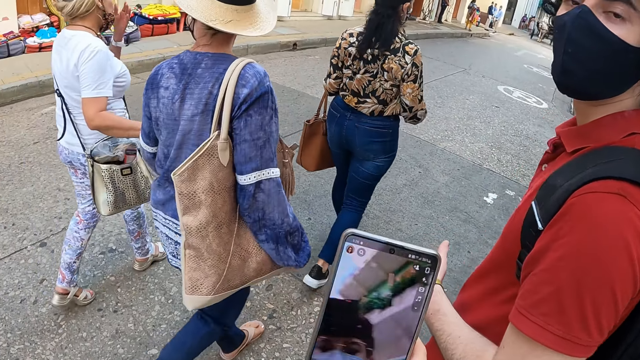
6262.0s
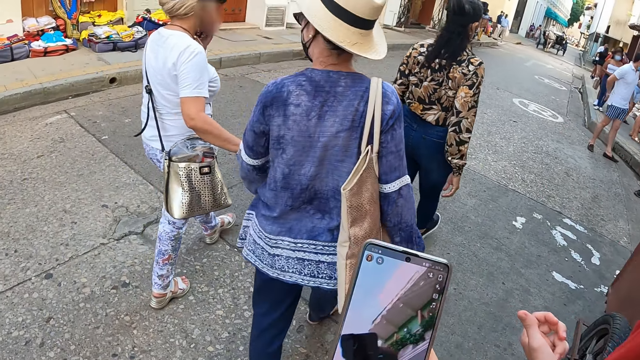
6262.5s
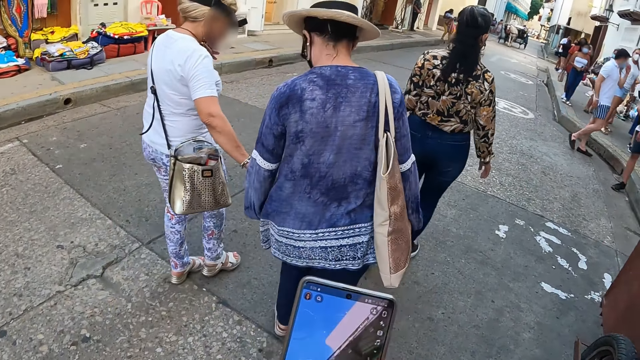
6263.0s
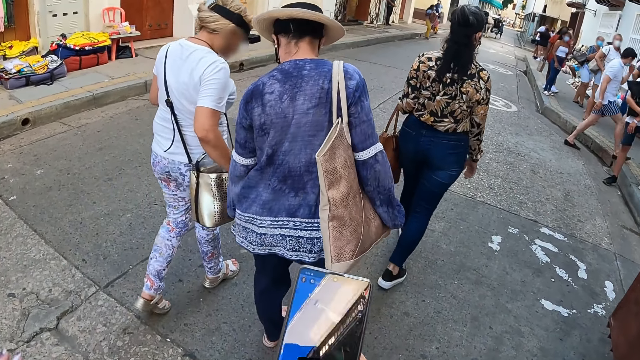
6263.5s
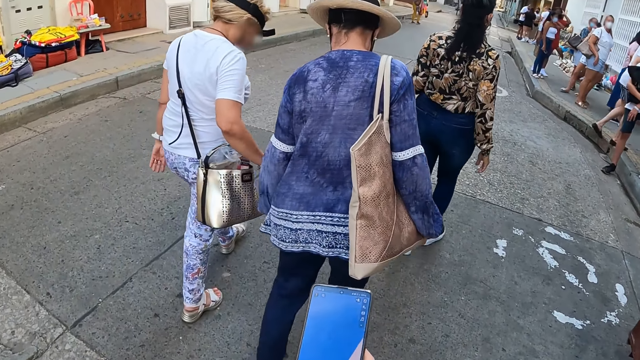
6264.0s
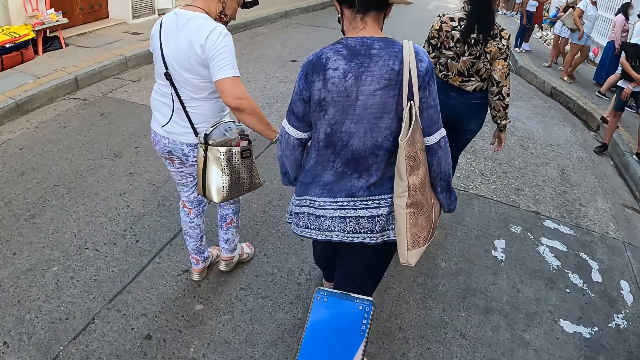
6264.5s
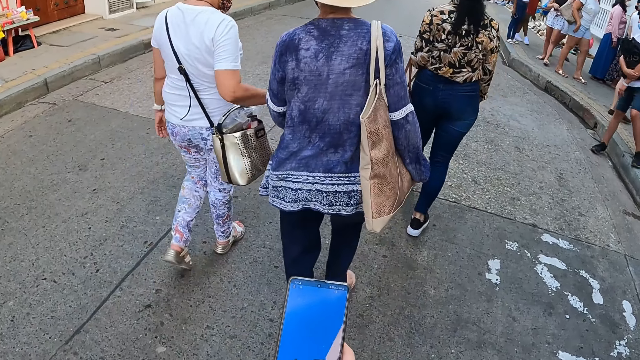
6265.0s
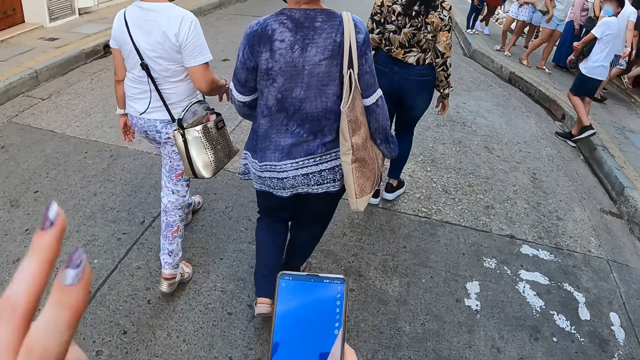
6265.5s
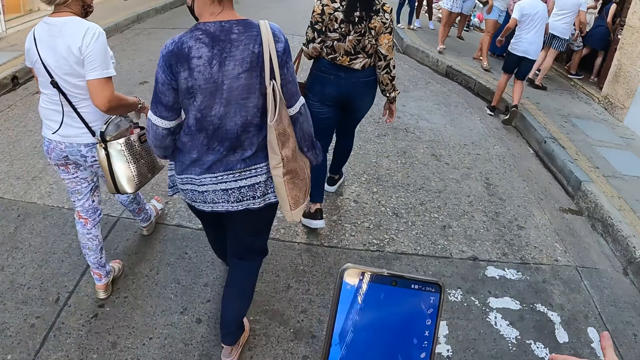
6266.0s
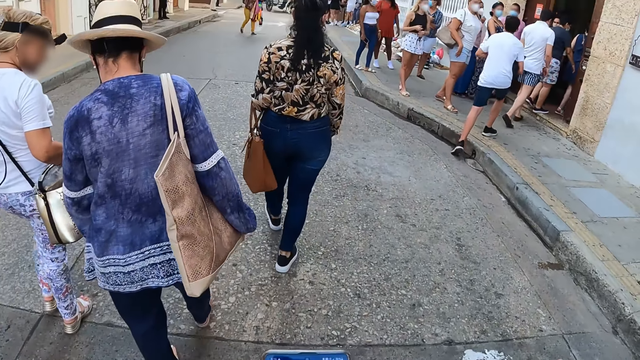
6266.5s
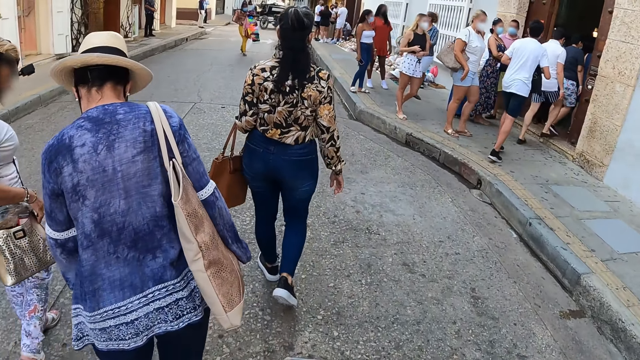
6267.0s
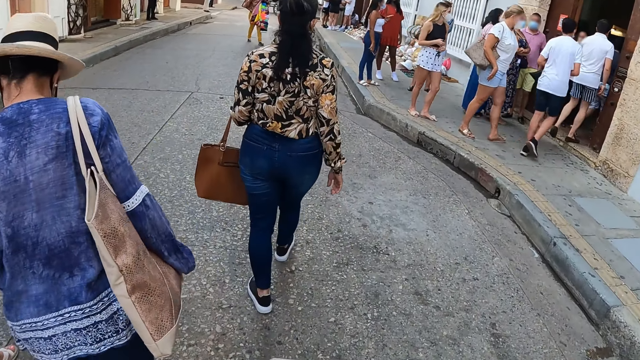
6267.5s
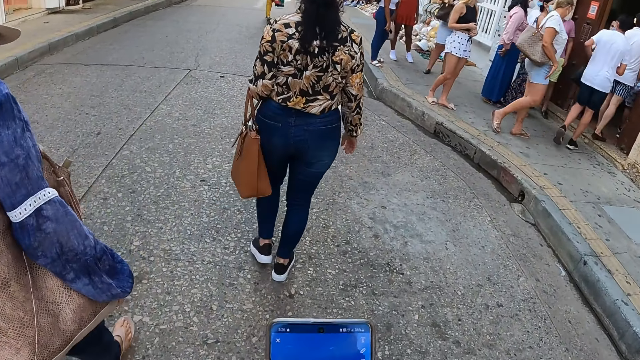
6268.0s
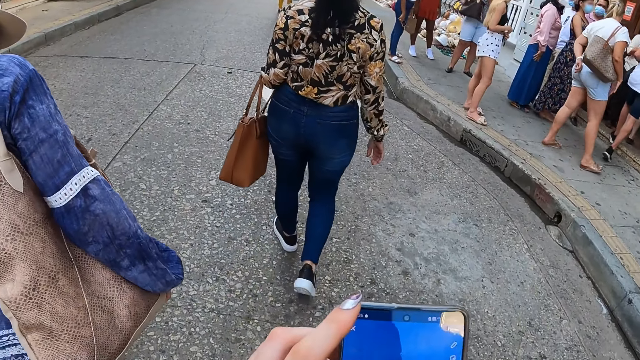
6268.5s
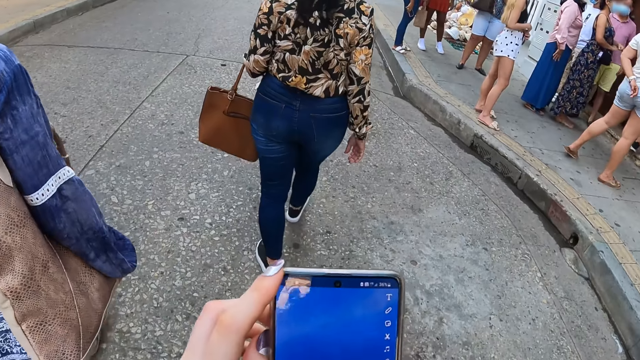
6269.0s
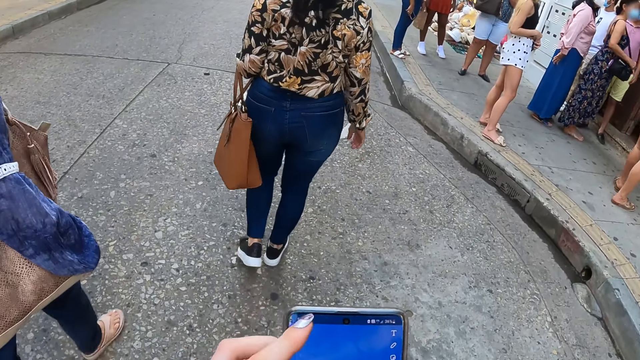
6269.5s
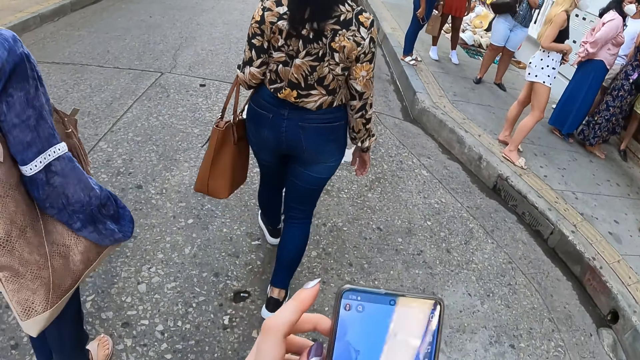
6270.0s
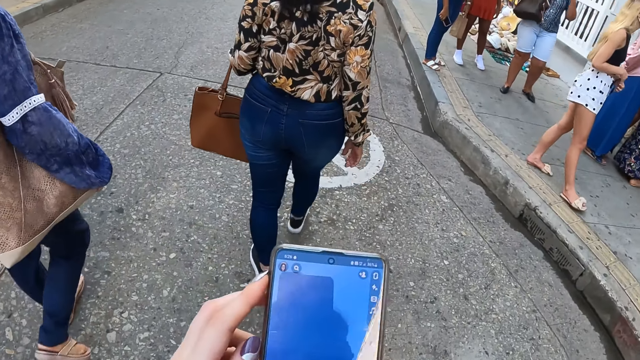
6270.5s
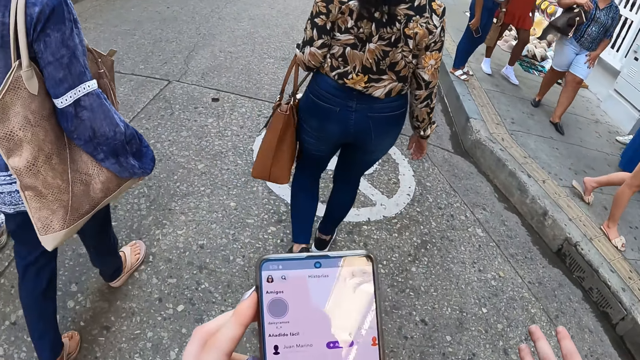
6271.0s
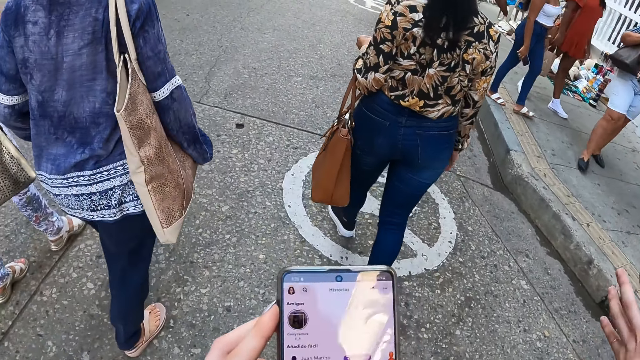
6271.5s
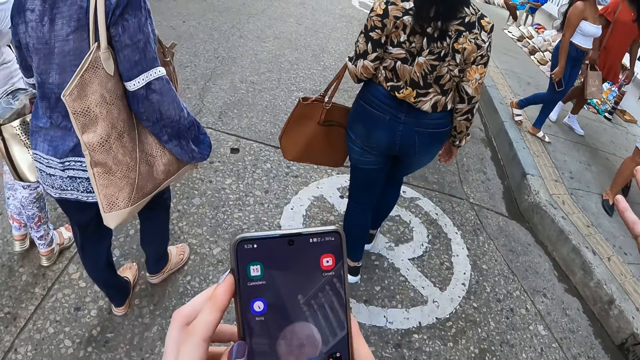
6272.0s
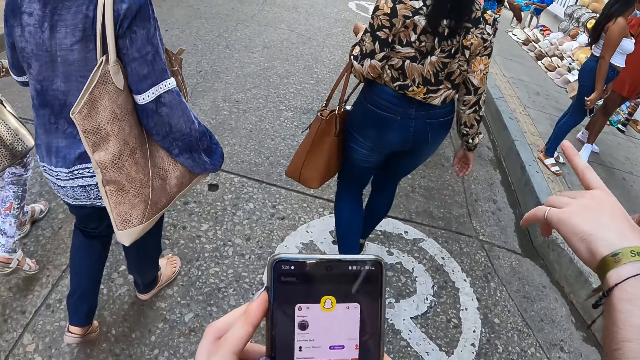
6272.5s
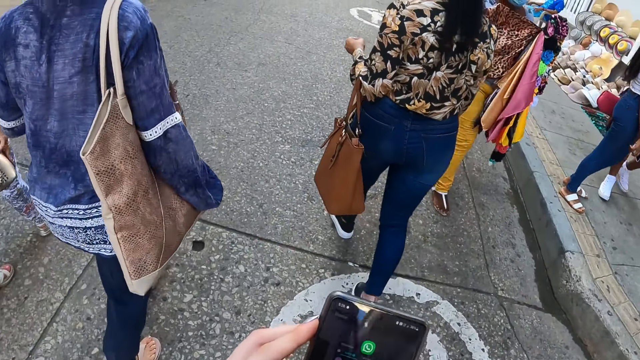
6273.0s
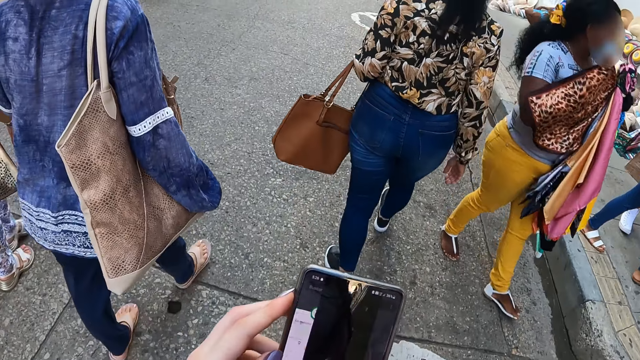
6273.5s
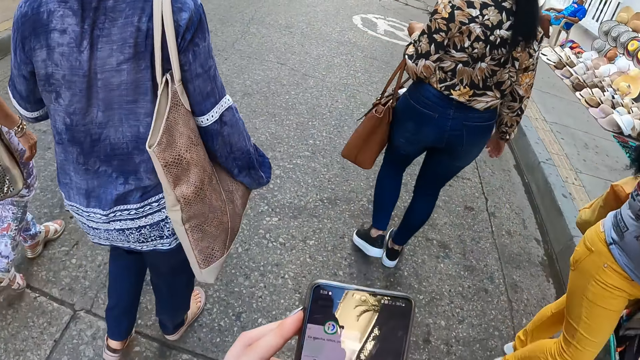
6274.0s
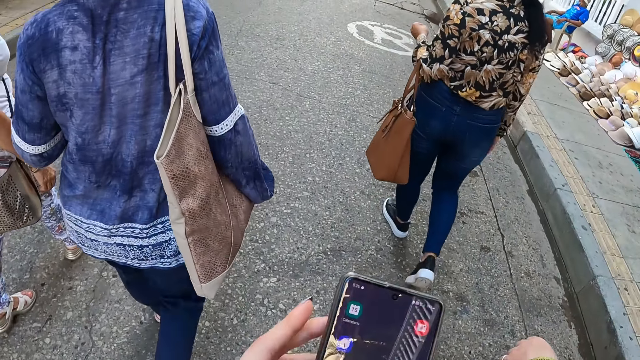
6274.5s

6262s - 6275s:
The camera wearer uses the phone and walks on the road. They walk on the road and look around. They walk on the road and use the phone. They walk on the road and use the phone. A man interacts with the camera wearer.

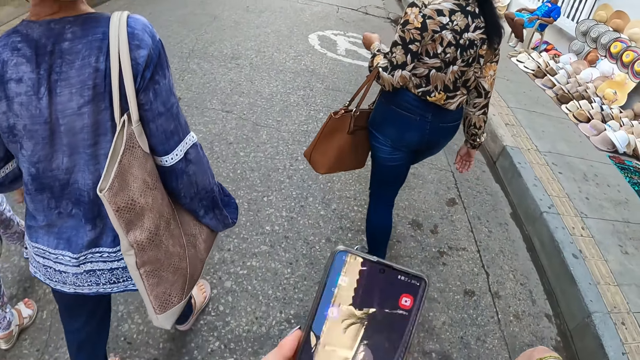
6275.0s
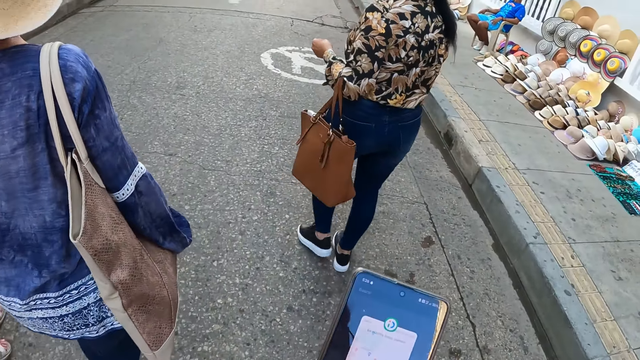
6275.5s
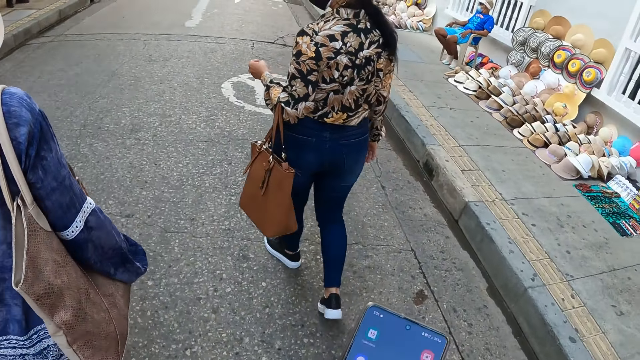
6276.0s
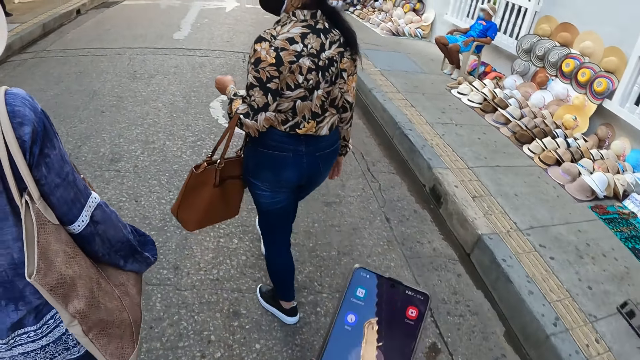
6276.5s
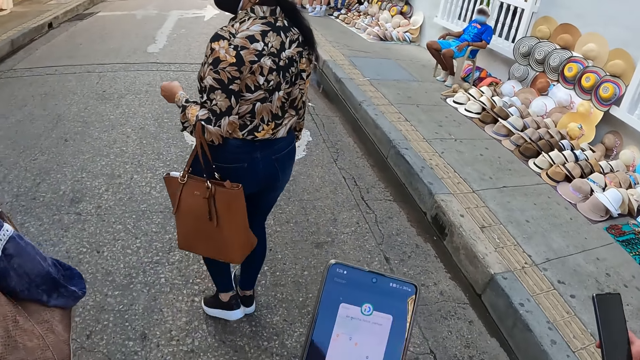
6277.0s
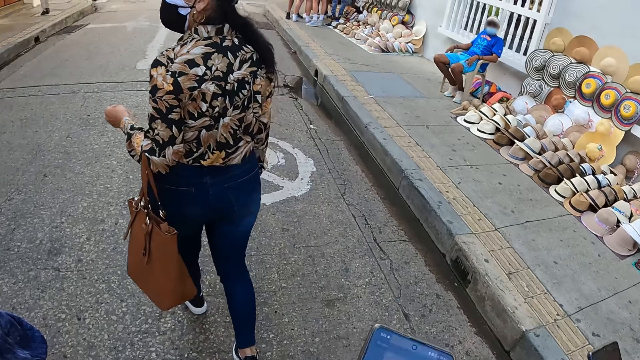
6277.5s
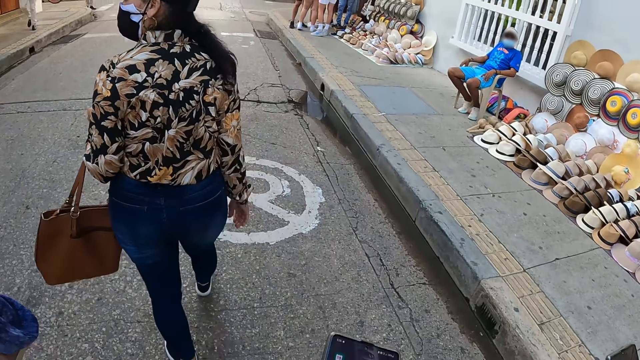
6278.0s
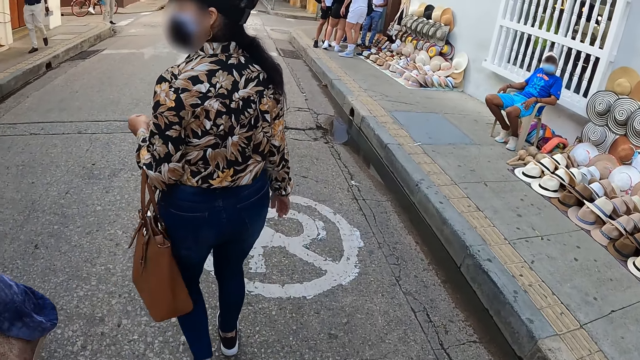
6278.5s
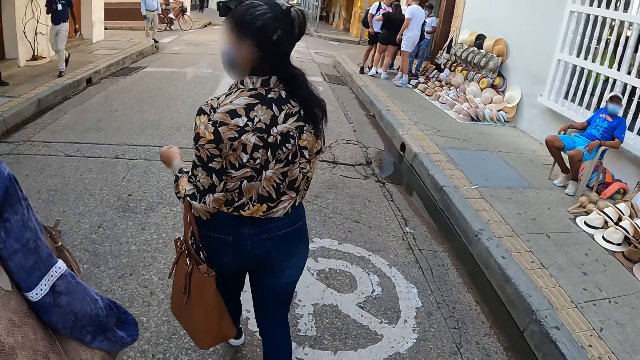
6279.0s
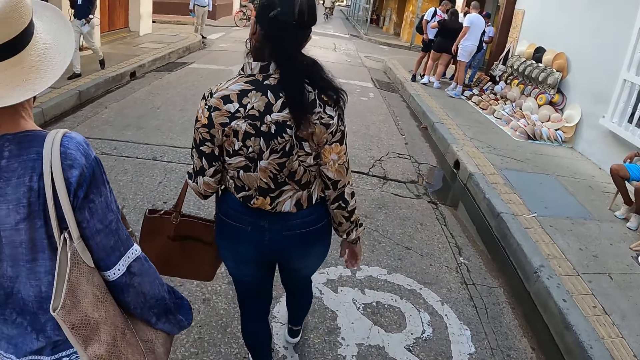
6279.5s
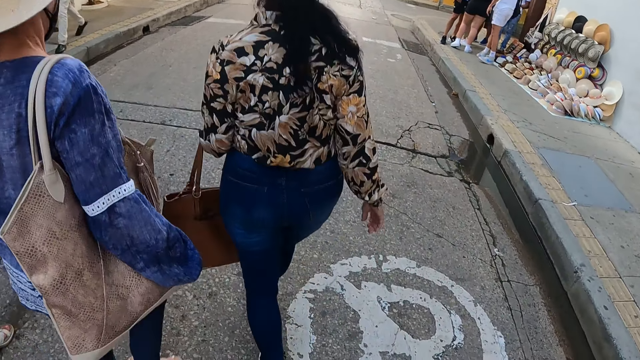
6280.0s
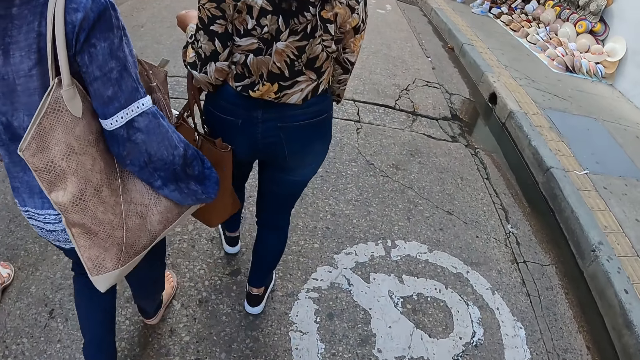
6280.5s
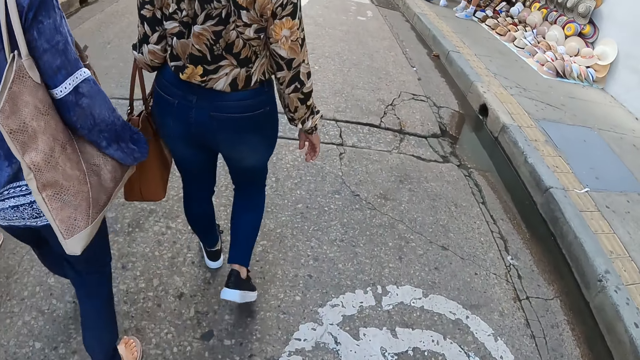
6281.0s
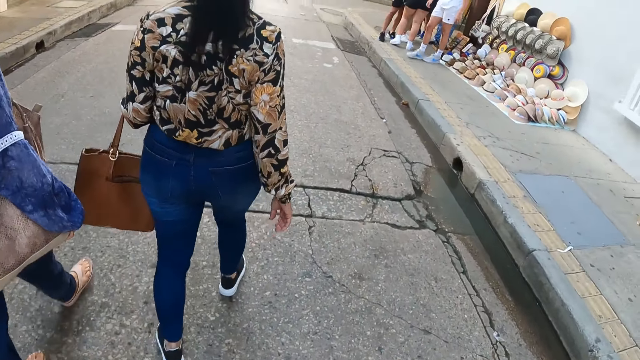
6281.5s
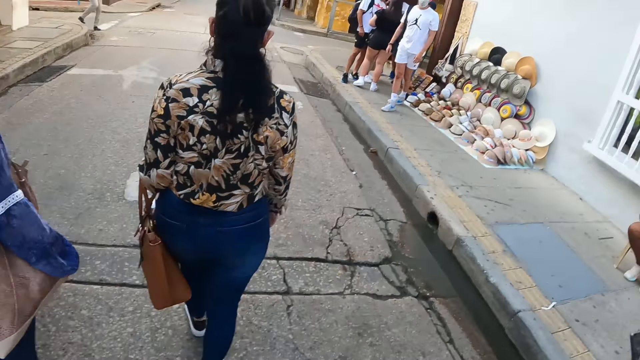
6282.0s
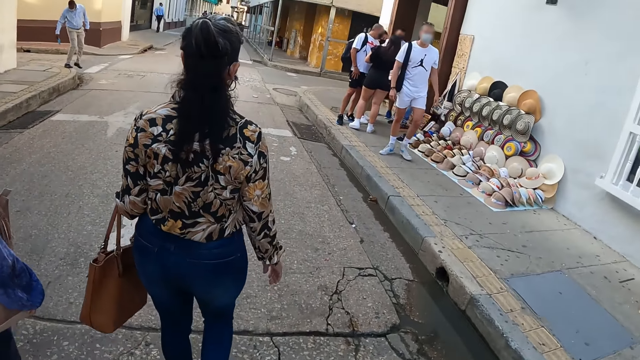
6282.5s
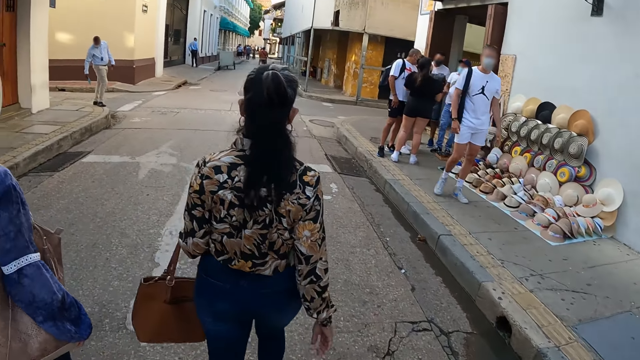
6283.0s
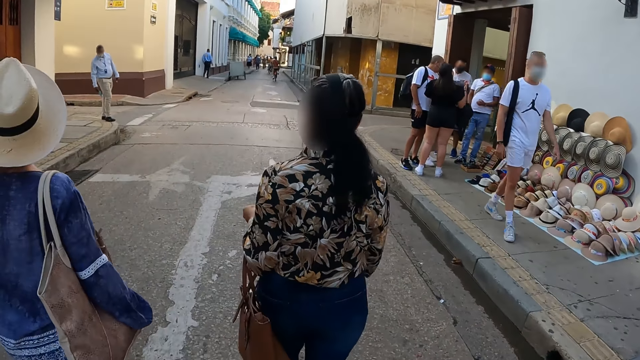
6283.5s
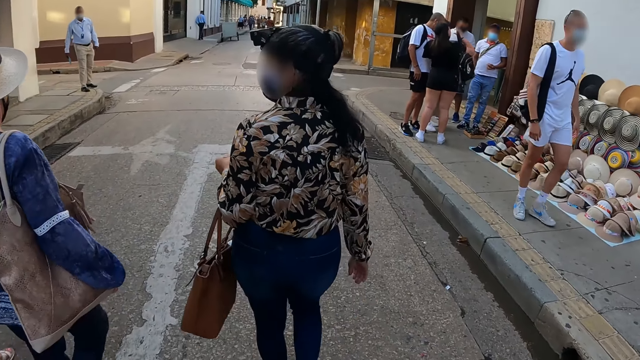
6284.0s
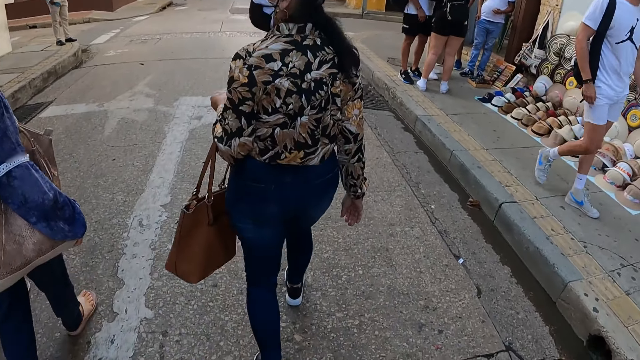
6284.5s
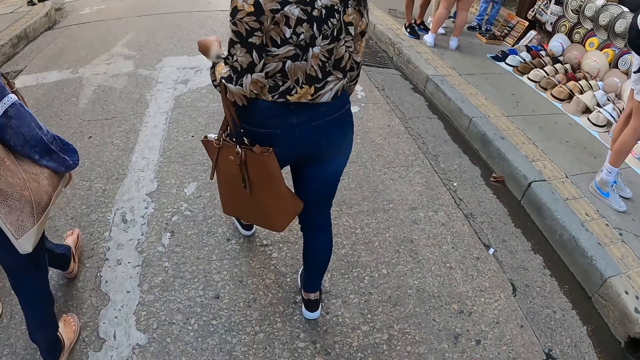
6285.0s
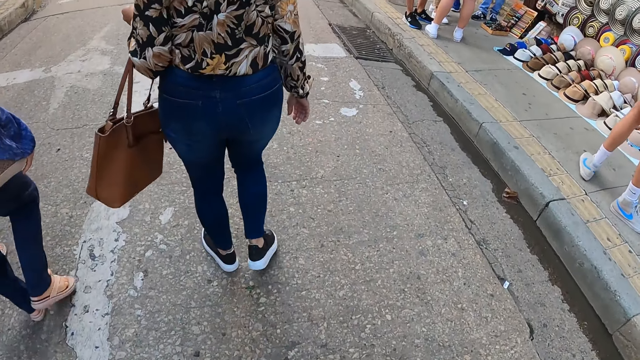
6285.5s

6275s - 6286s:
The camera wearer walks on the road and uses the phone. A man uses the phone. The camera wearer walks on the road and holds the phone.
